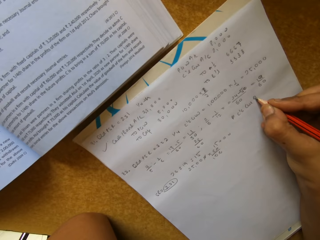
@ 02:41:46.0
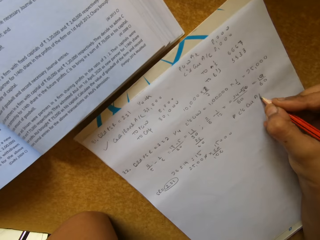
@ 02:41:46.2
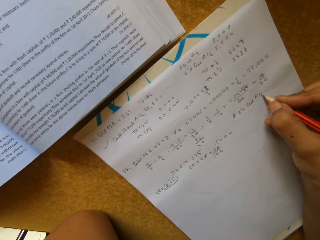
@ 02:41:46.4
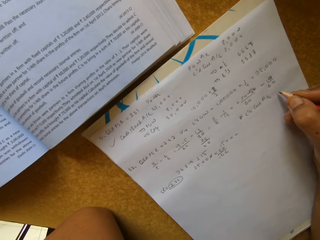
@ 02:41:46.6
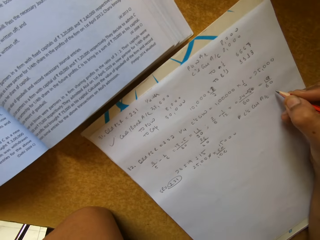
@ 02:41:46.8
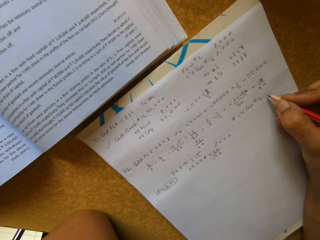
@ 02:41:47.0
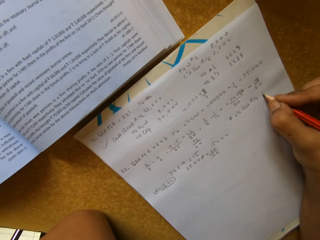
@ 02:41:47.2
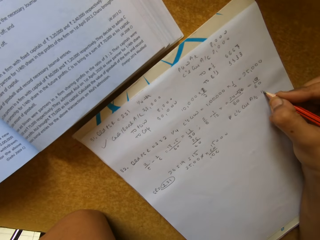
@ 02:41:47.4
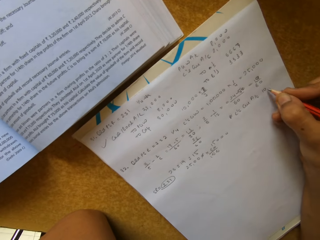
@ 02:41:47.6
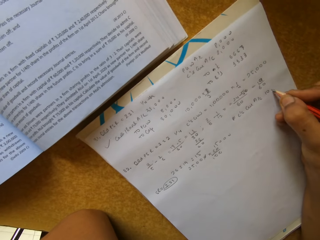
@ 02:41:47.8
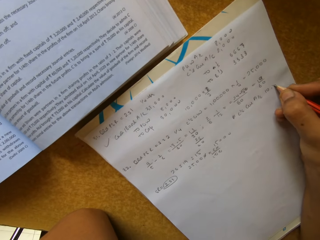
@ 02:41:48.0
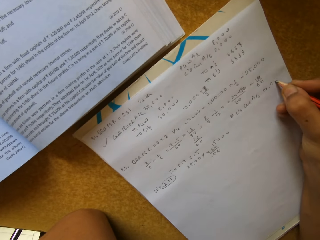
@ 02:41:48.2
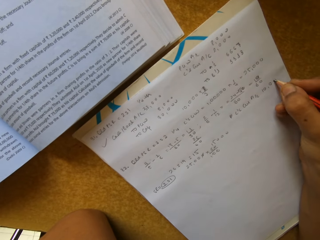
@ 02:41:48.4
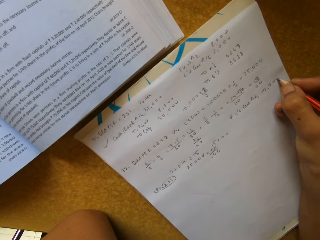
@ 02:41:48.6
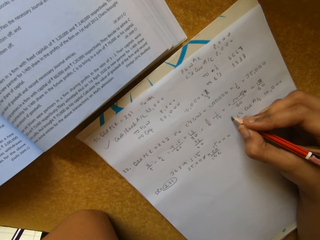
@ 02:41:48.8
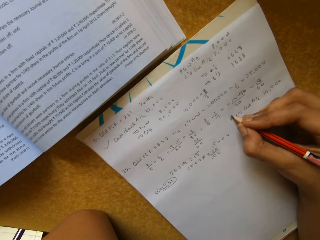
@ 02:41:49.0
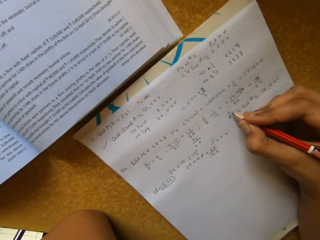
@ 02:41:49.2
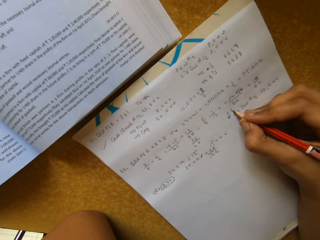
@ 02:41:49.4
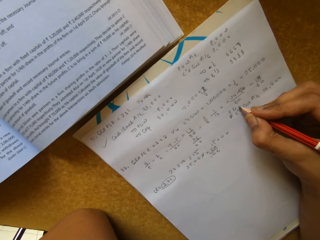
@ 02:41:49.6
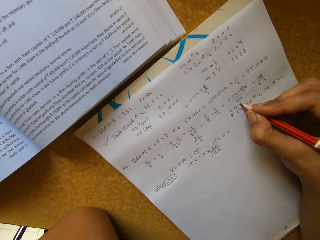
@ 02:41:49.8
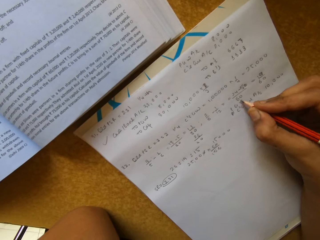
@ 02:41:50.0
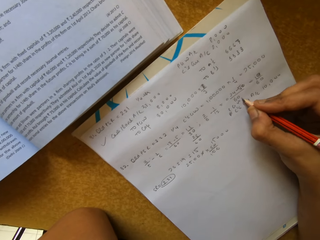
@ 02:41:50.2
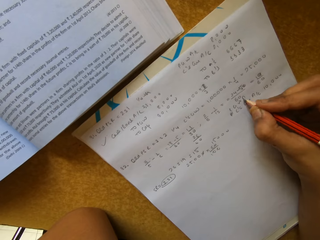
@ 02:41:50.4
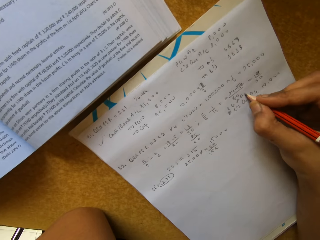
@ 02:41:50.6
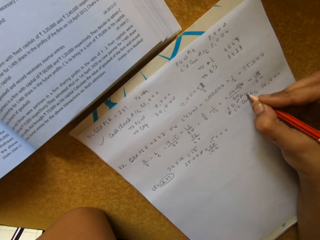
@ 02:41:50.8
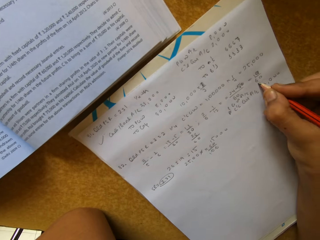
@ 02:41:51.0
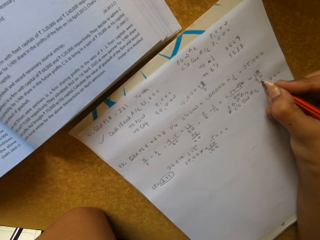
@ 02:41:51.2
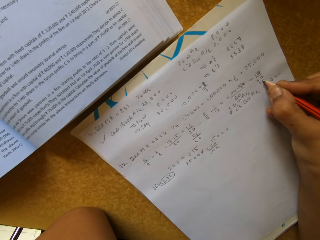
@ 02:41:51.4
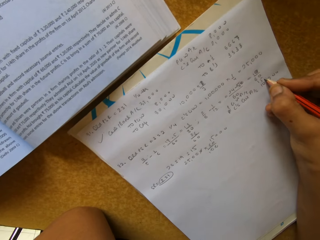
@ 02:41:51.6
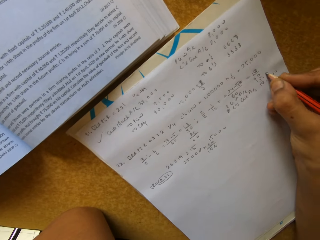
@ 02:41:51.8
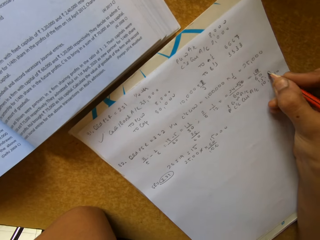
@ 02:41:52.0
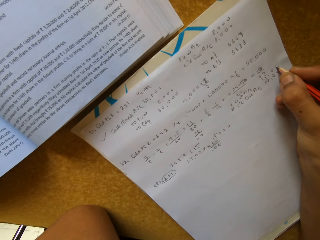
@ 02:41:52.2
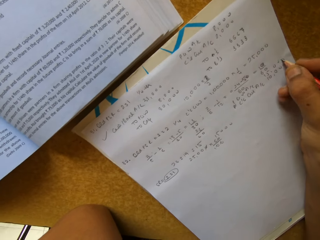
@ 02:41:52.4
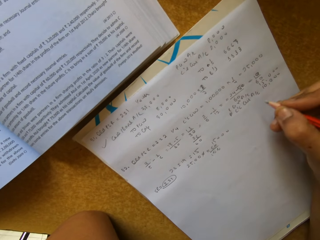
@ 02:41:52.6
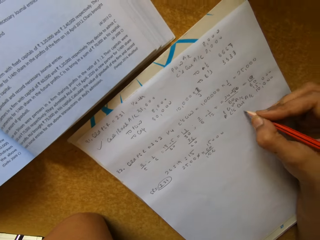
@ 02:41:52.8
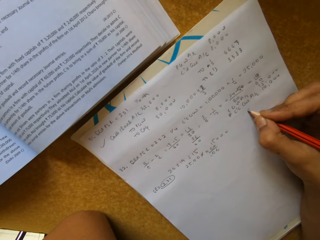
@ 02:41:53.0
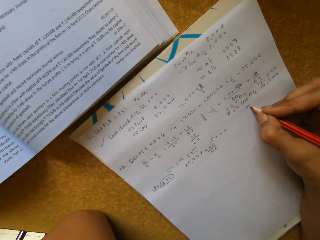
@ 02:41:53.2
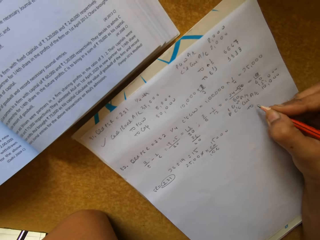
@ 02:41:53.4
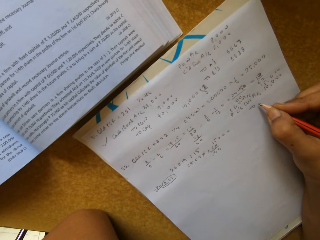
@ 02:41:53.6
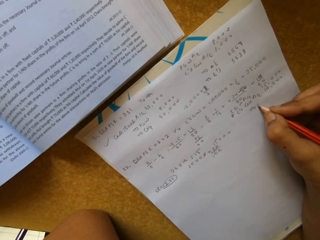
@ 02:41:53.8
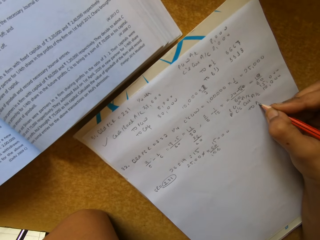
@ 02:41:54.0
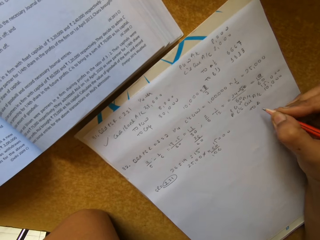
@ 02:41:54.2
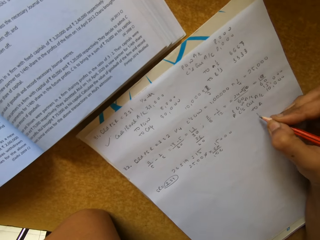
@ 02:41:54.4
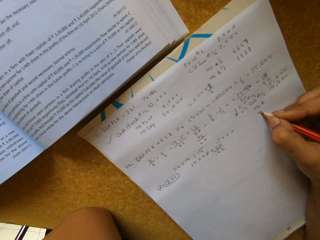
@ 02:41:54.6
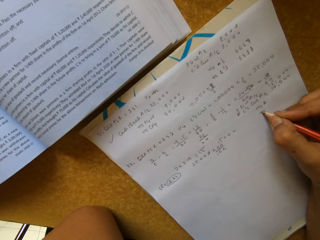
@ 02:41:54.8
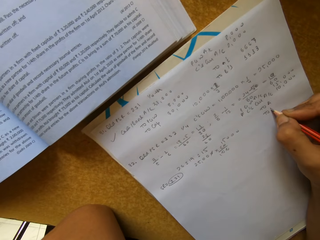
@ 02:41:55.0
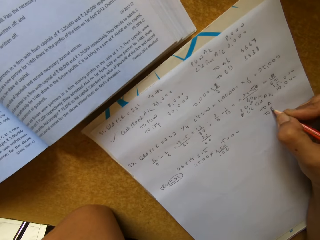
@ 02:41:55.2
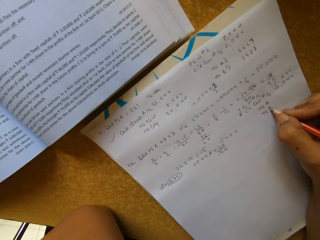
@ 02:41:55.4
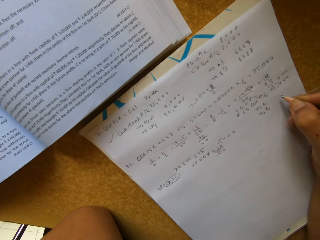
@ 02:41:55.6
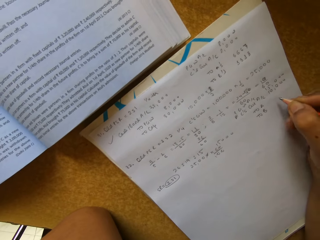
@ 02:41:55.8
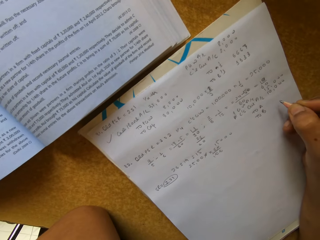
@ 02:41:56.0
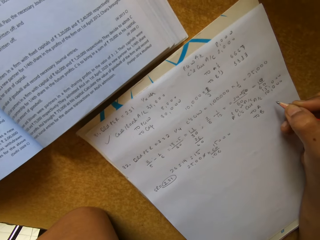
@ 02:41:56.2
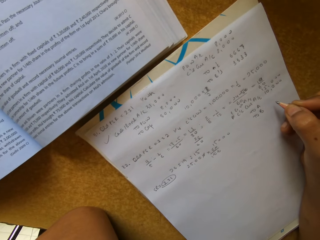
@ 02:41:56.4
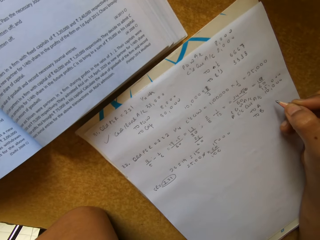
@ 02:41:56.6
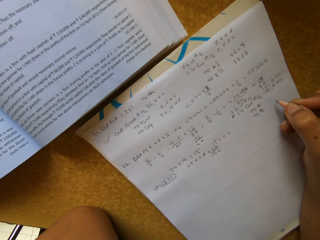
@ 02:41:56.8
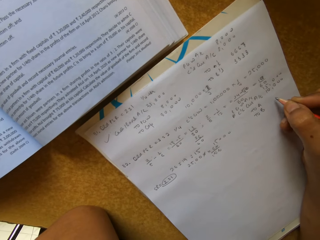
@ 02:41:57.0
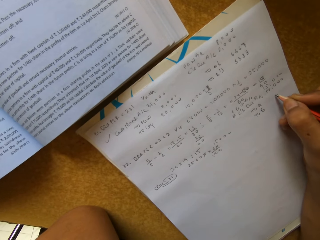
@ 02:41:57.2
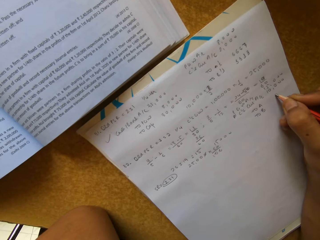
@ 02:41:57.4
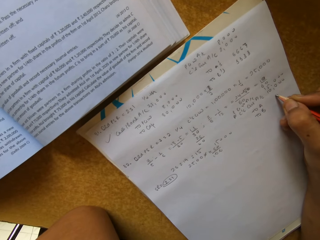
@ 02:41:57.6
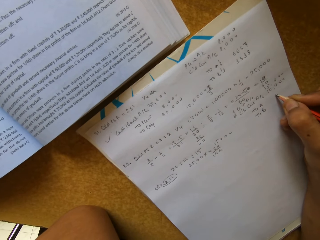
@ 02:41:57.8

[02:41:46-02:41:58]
The camera wearer writes on a paper with a pencil. They write on the paper with the pencil again.

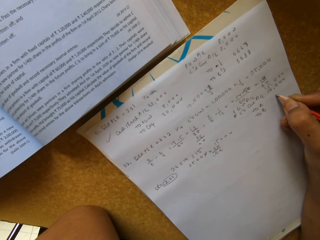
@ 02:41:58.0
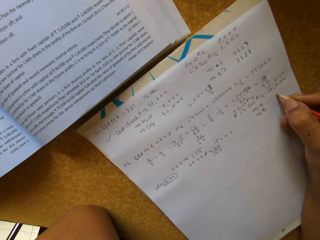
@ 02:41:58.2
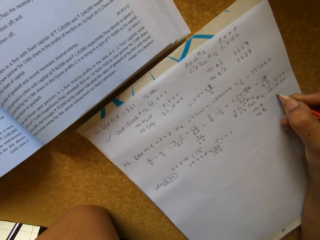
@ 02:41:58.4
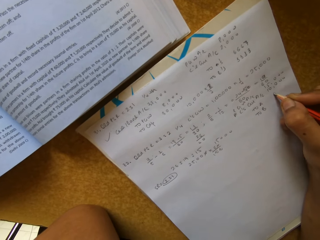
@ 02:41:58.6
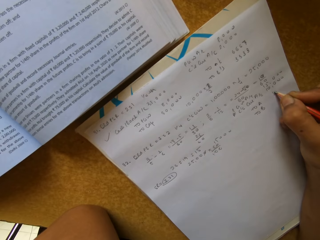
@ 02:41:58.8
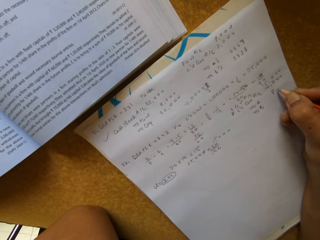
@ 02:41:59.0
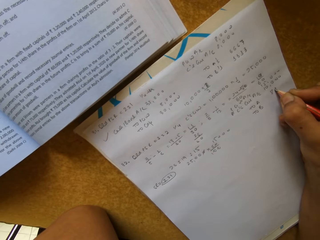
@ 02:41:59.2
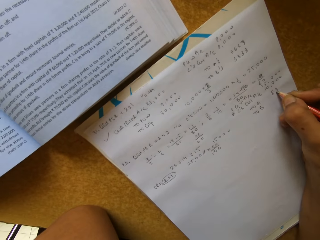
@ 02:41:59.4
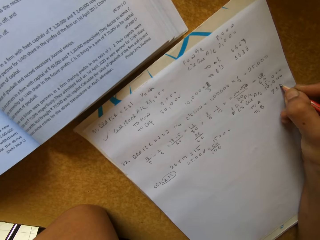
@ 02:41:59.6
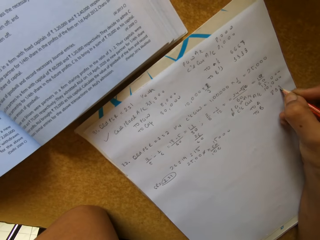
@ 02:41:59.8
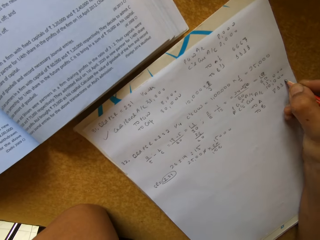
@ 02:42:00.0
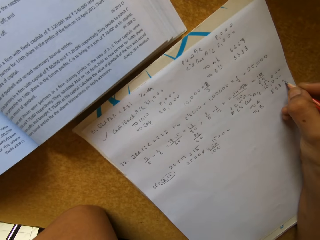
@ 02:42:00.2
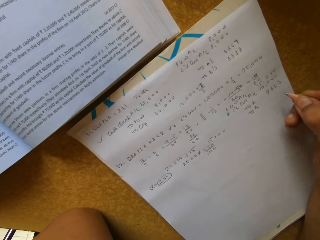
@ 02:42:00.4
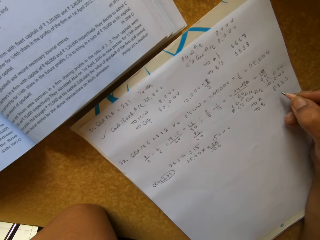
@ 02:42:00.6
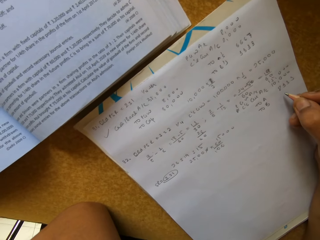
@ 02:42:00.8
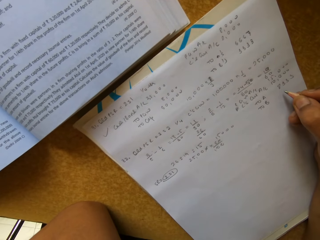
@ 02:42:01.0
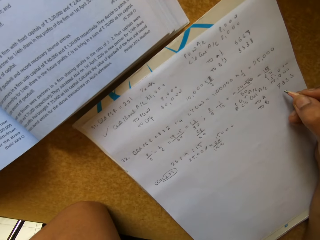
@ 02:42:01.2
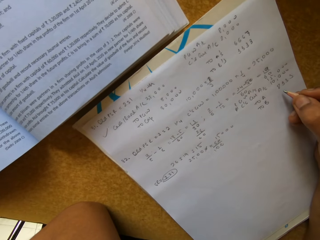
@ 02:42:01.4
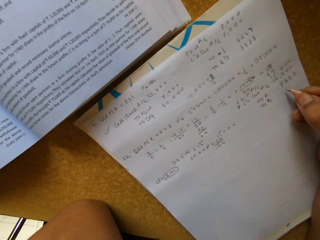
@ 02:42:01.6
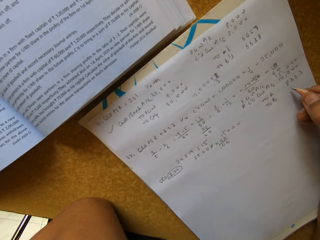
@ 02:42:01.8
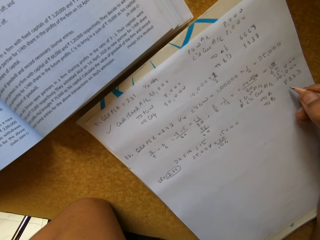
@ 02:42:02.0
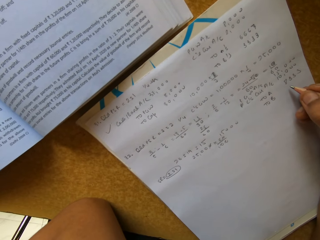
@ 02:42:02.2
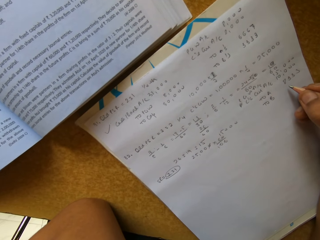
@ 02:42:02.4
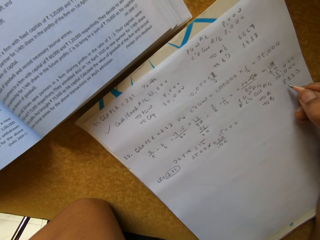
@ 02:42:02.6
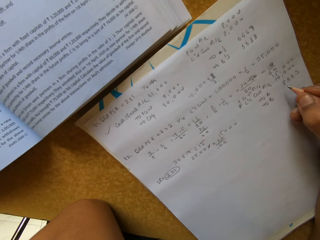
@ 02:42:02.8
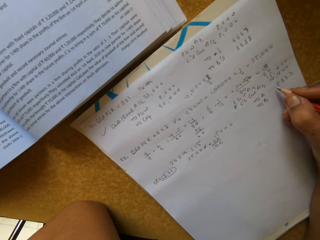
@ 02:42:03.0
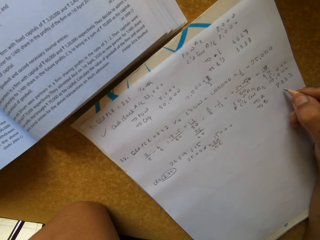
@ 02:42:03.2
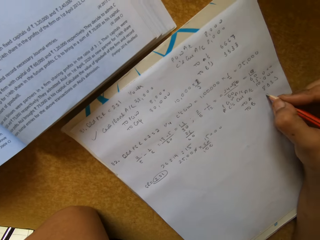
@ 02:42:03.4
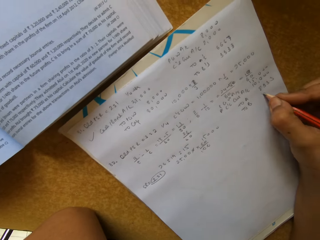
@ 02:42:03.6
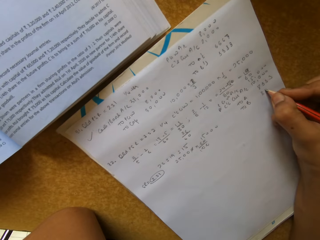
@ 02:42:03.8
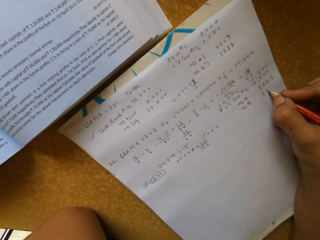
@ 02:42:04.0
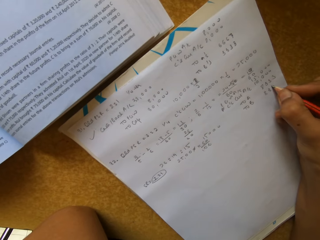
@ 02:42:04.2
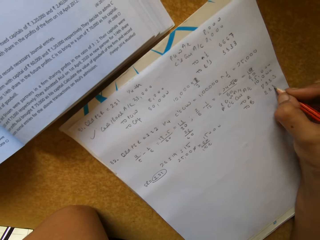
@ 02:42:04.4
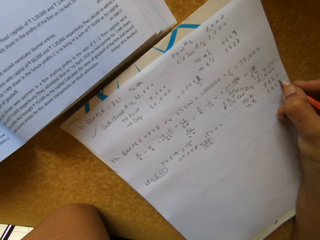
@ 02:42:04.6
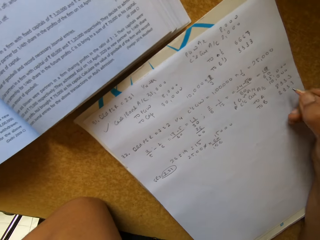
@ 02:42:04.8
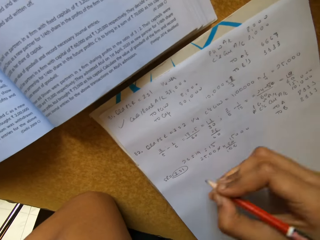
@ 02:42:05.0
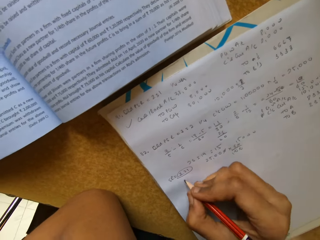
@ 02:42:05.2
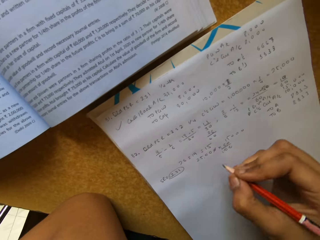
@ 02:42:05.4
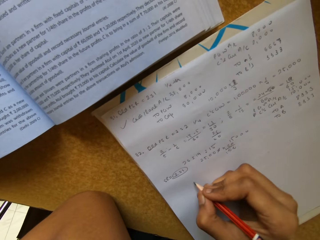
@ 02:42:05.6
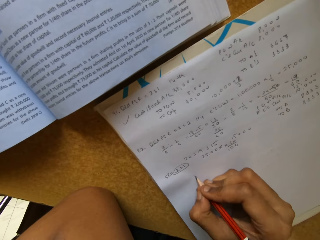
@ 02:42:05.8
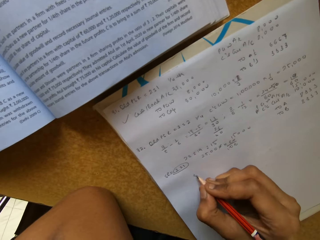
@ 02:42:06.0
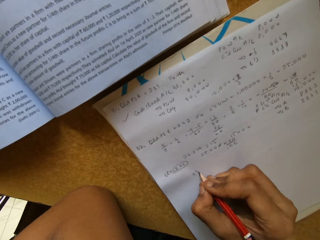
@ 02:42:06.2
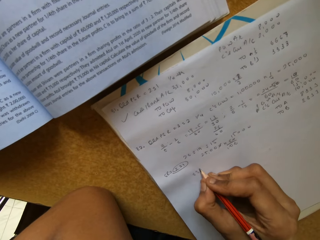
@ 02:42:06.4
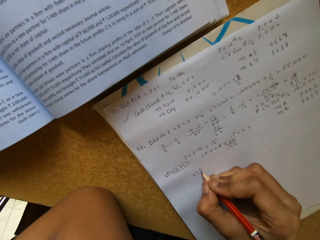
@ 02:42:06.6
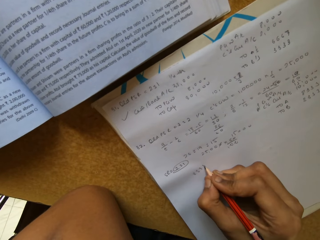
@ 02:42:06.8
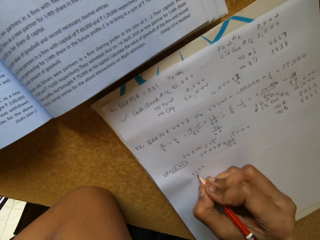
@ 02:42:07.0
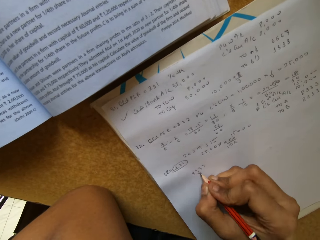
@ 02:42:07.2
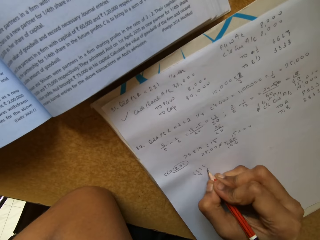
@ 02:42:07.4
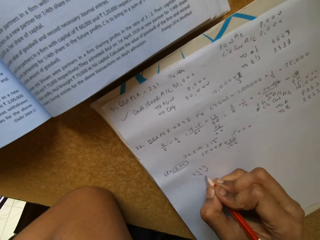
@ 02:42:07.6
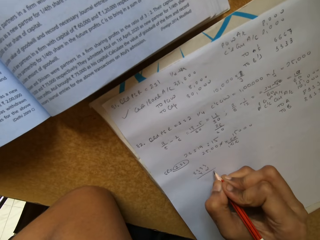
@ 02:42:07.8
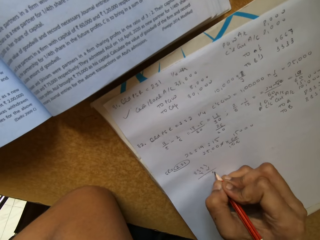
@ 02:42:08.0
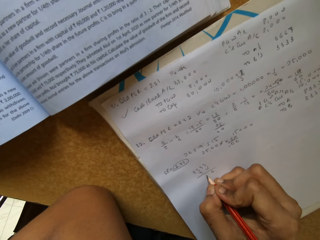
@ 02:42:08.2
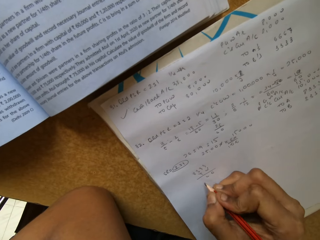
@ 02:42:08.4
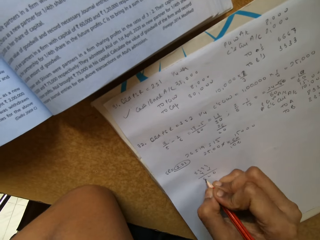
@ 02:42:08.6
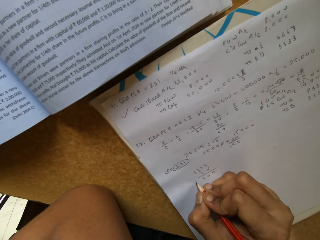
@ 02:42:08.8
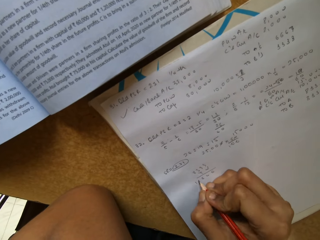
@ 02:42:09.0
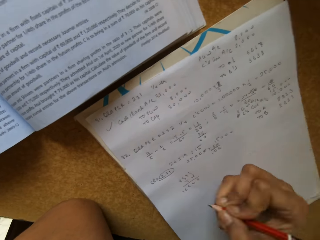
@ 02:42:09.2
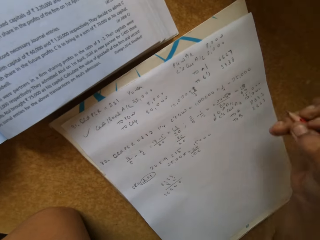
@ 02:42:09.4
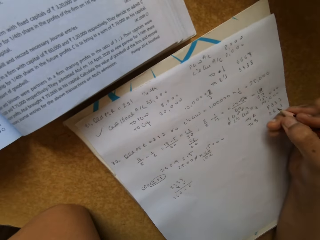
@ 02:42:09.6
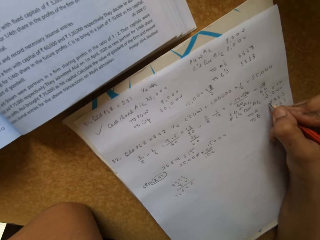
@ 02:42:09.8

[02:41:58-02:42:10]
The camera wearer writes on a paper with a pencil repeatedly.
